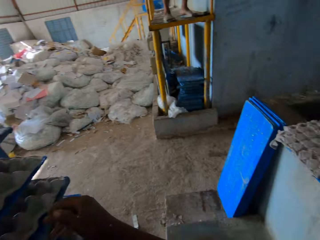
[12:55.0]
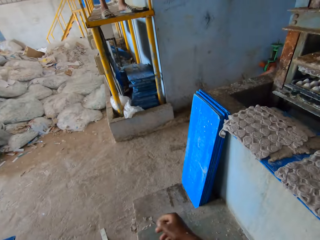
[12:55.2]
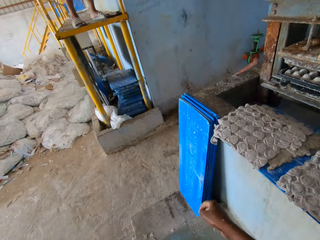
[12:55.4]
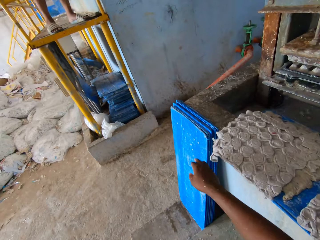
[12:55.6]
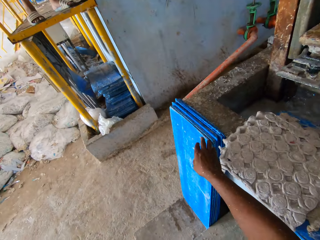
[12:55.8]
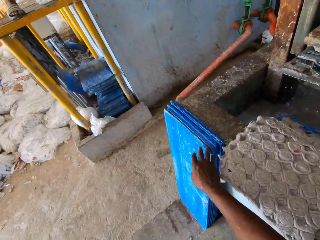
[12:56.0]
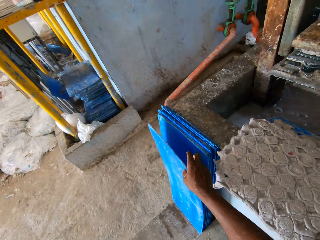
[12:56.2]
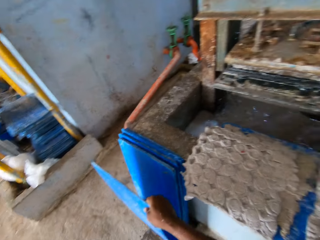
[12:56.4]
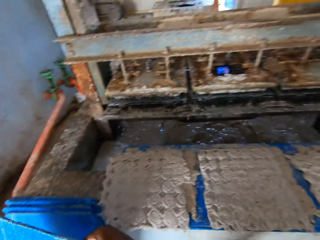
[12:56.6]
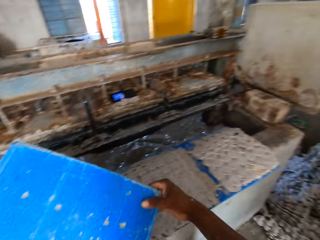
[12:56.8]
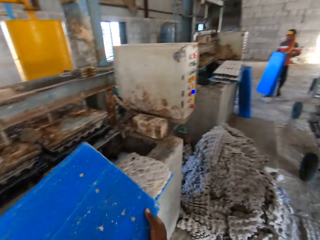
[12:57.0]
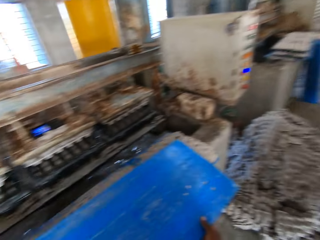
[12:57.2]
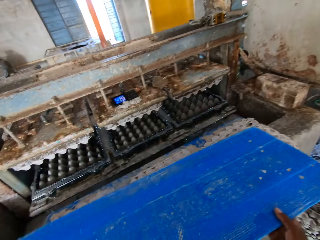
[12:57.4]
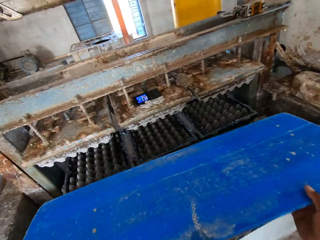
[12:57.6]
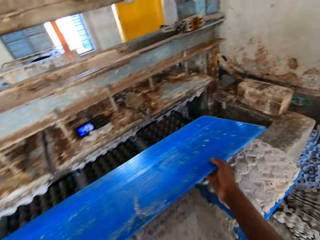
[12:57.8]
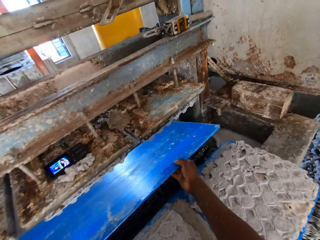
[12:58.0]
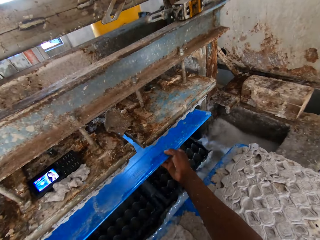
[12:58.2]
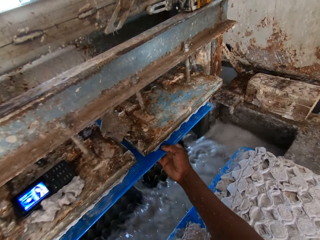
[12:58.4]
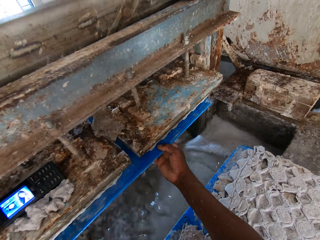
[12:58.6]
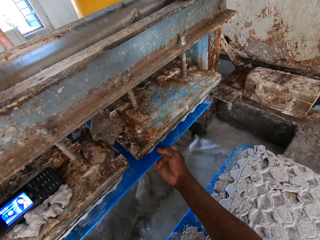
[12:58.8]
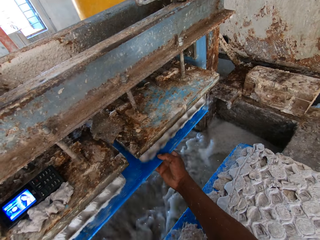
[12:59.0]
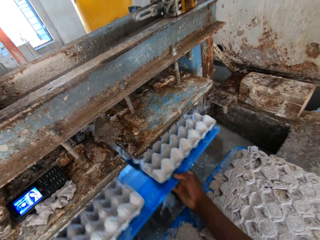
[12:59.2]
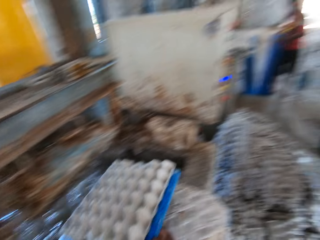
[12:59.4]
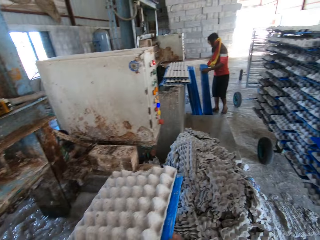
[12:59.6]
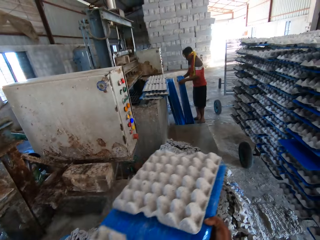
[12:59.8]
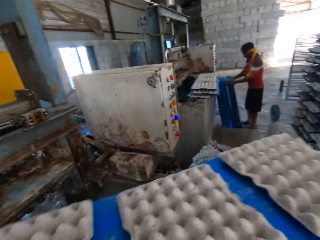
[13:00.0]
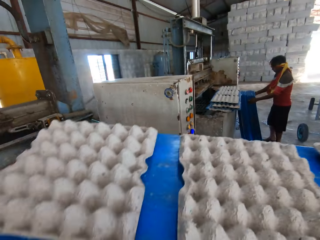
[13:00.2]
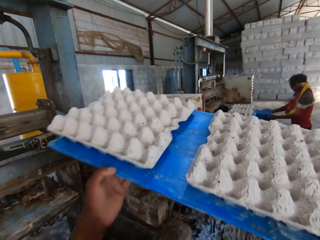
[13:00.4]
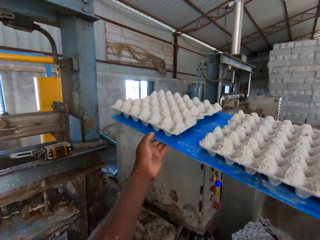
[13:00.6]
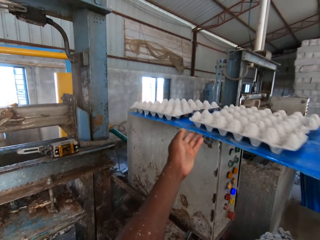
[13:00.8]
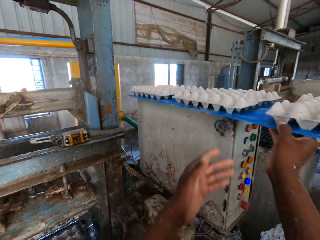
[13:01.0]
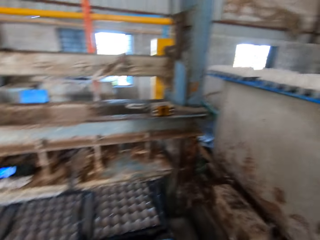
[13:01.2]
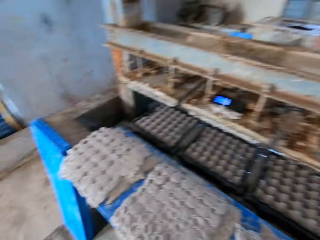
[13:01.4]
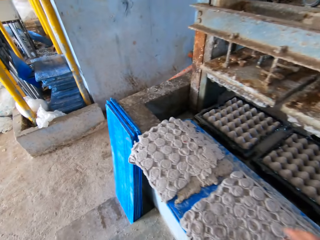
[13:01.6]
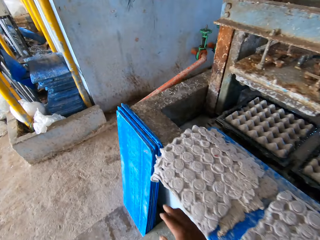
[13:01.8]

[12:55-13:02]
The camera wearer walks forward. He picks a plastic sheet from the stack of plastic sheets on the floor with his right hand. He places the plastic sheet in the egg tray machine with his hands. He takes out the plastic sheet from the egg tray machine with his hands. He places the plastic sheet of egg trays on the switch of the egg tray machine with his hands.

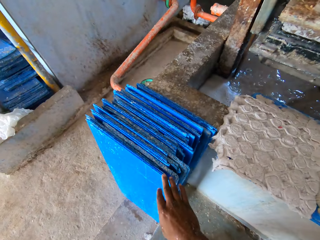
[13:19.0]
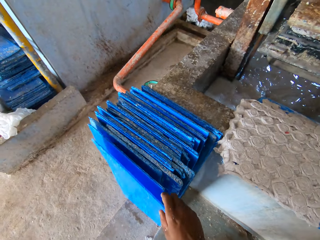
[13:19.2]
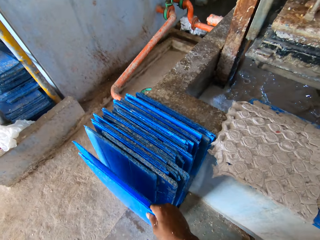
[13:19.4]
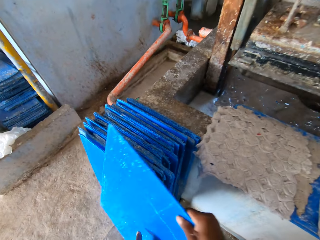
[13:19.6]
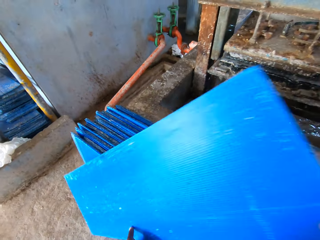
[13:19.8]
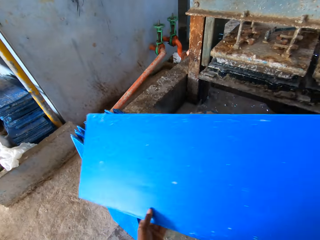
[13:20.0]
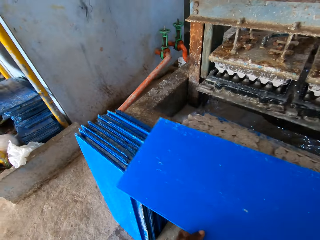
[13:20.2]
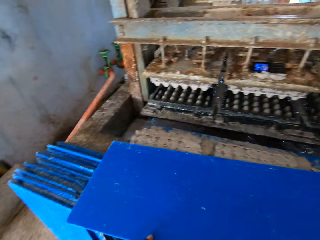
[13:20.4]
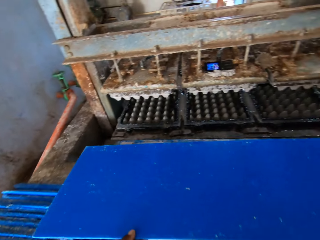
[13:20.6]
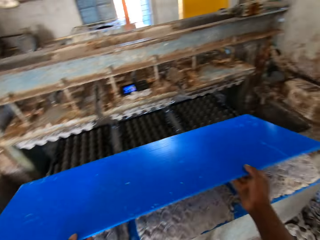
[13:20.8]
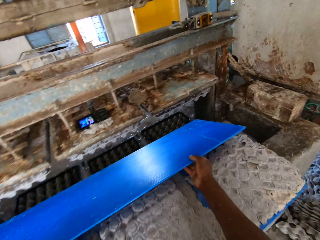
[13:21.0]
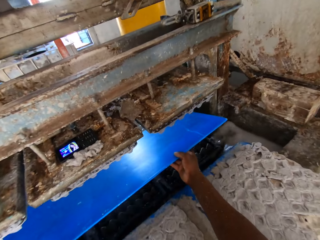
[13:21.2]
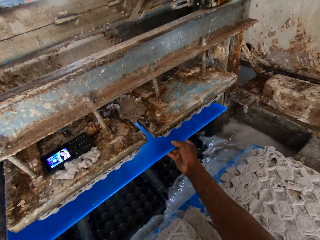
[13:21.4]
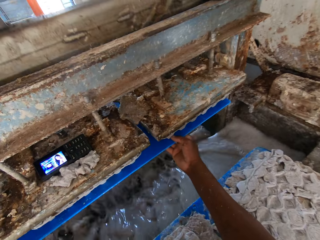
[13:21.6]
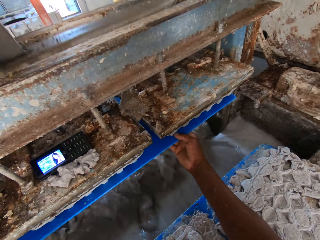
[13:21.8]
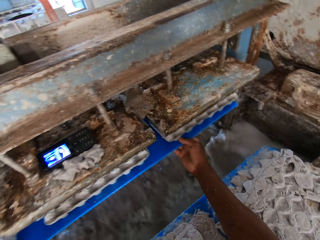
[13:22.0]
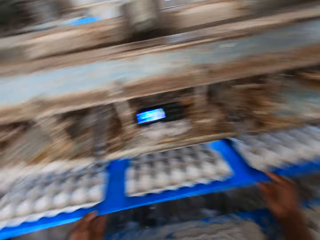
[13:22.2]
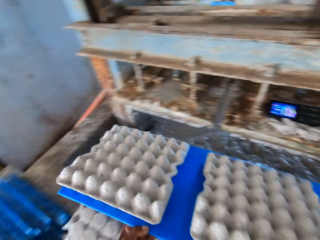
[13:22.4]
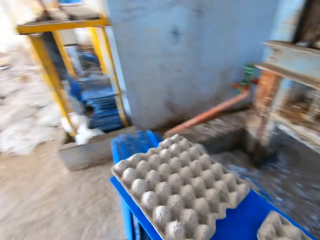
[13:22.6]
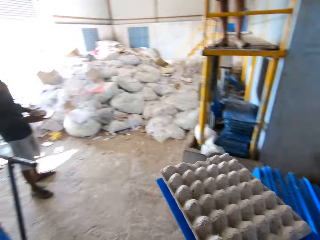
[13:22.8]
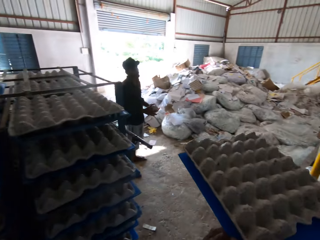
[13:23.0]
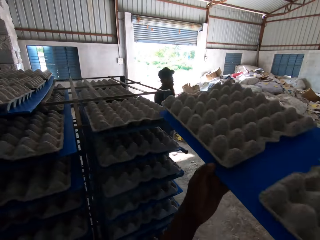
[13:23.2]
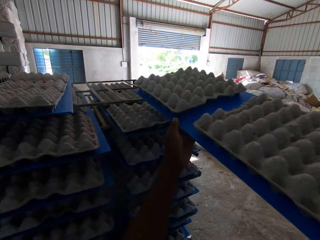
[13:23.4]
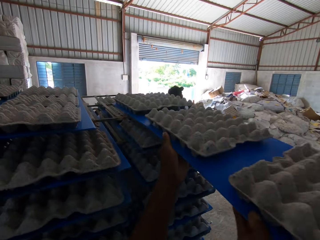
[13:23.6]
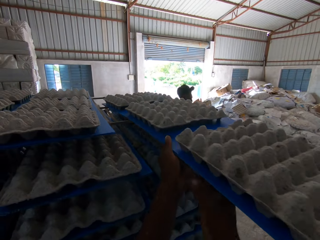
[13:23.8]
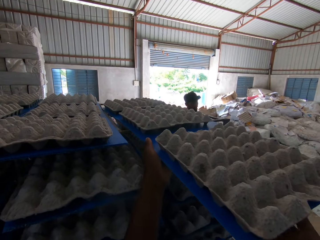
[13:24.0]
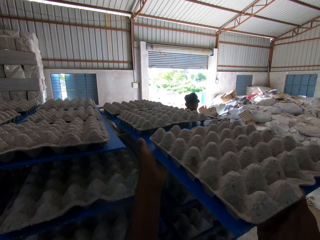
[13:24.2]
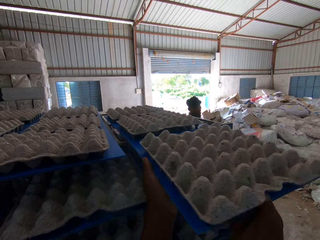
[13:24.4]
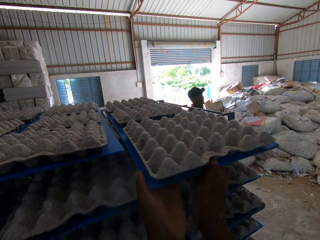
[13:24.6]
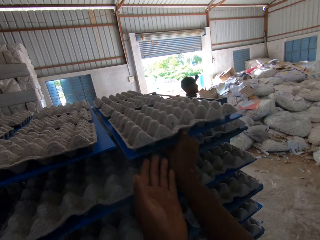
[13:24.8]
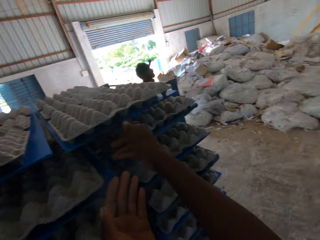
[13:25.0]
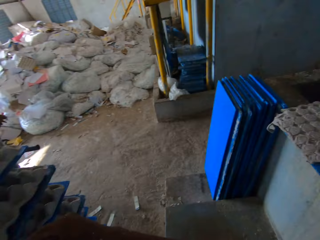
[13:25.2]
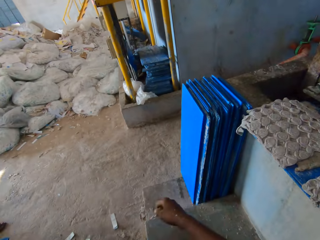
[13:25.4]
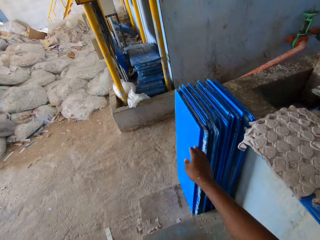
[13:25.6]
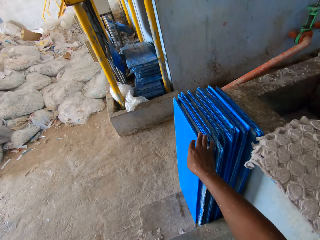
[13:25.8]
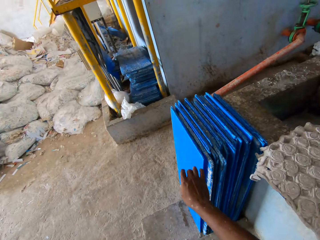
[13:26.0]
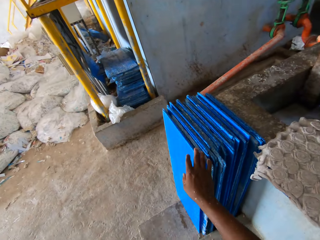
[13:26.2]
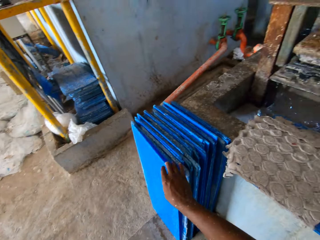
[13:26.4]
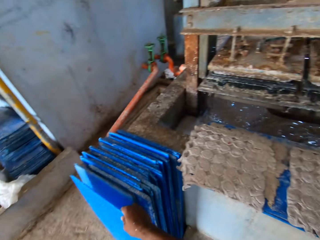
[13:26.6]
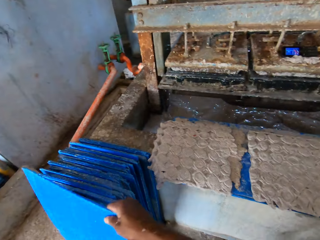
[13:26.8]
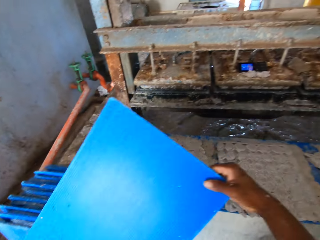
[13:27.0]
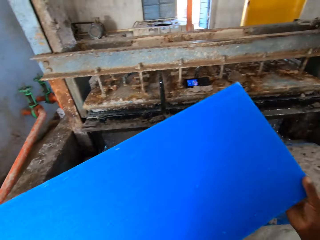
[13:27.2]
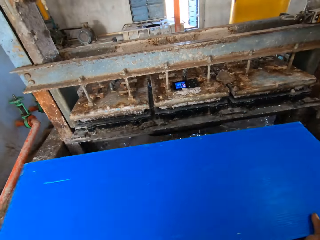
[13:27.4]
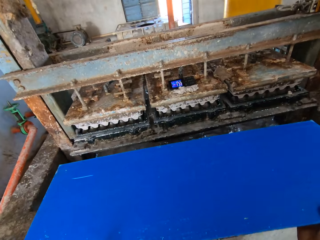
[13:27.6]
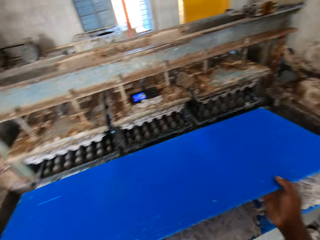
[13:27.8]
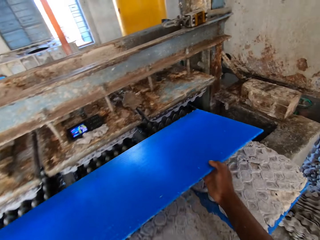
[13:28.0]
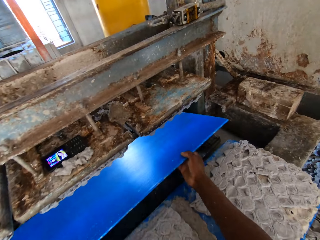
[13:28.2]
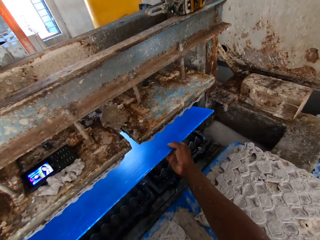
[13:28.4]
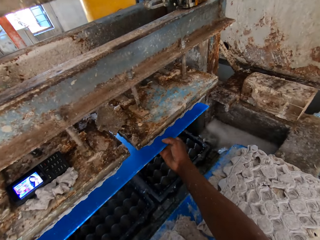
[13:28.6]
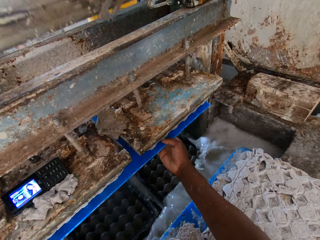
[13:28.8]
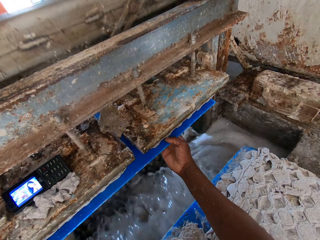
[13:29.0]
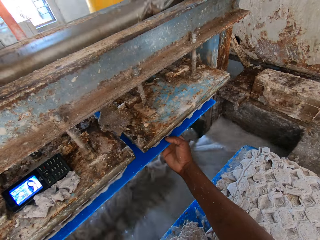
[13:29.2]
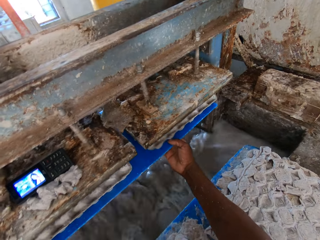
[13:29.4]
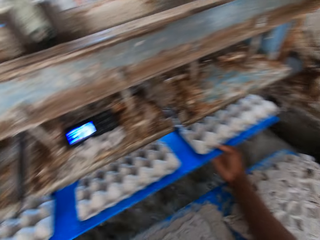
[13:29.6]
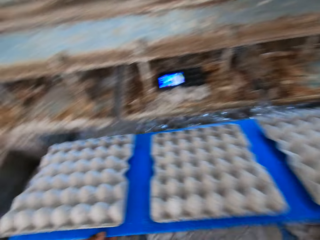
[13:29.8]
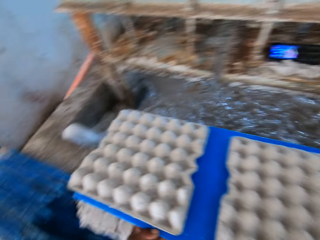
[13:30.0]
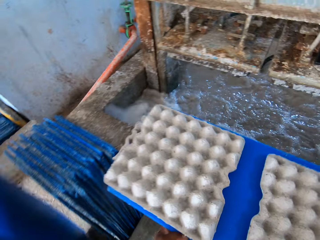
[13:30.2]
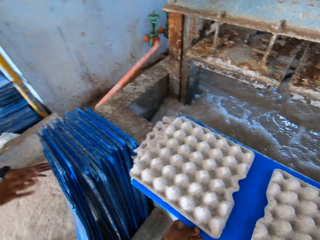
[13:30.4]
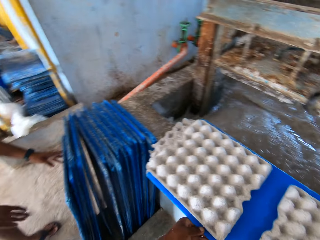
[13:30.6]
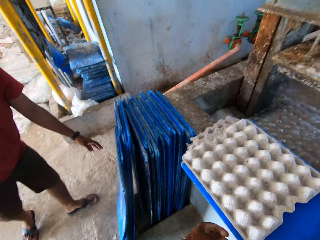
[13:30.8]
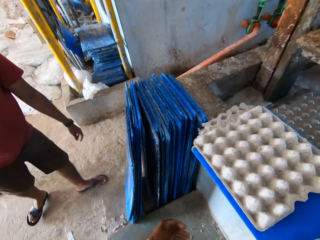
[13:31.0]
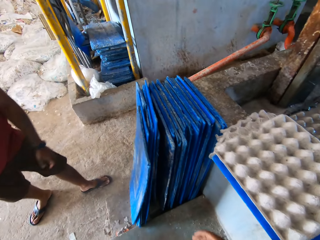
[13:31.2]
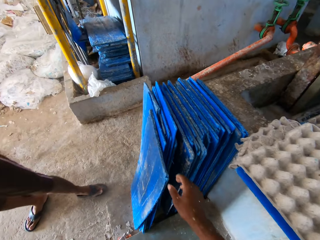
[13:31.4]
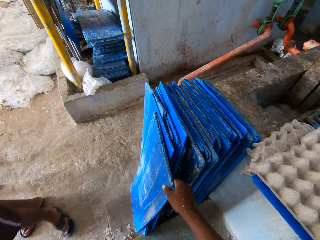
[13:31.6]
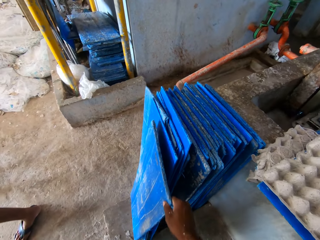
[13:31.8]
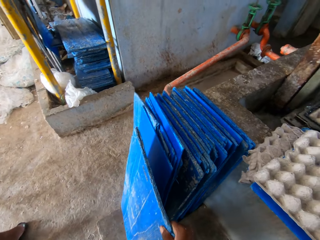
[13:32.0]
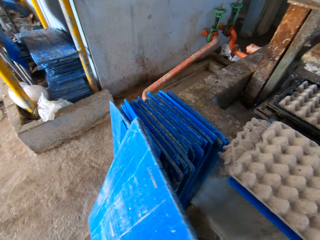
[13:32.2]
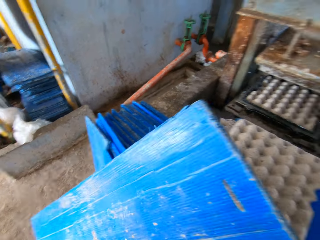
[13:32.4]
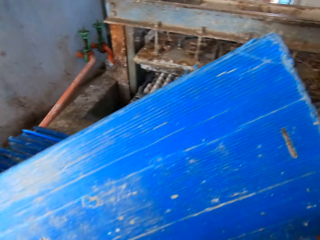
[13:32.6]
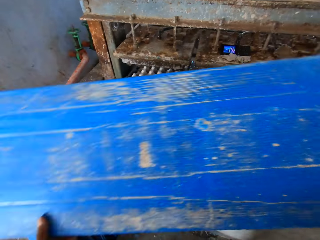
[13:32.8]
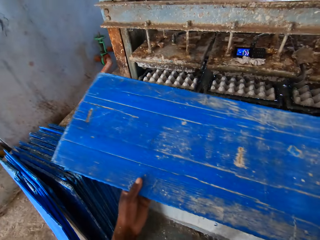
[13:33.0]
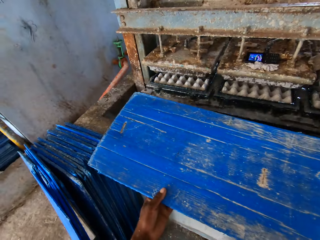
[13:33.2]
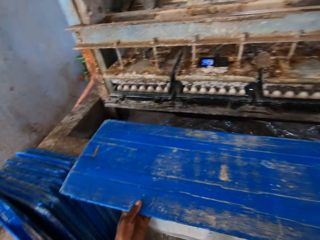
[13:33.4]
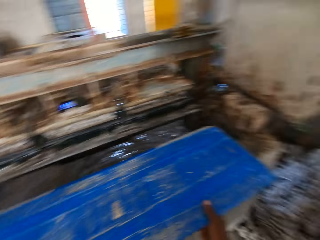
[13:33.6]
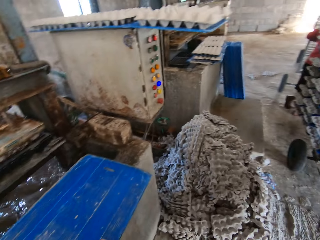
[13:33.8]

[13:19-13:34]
The camera wearer picks a plastic sheet or board from the stack of plastic sheets on the floor with his right hand. He places the board on another board with spoilt trays. He places the plastic sheet in the egg tray machine with his hands. He takes out the plastic sheet from the egg tray machine with his hands. He places the plastic sheet of egg trays on the rack with his hands. He walks forward. He picks a plastic sheet from the stack of plastic sheets on the floor with his right hand. He places the plastic sheet in the egg tray machine with his hands. He takes out the plastic sheet from the egg tray machine with his hands. He places the plastic sheet of egg trays on the plastic sheet of egg trays with his hands. He picks a plastic sheet from the stack of plastic sheets on the floor with his right hand.
